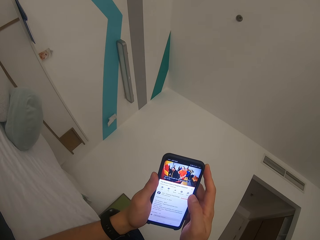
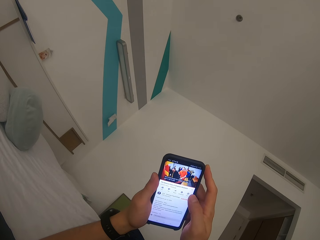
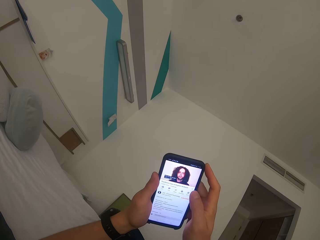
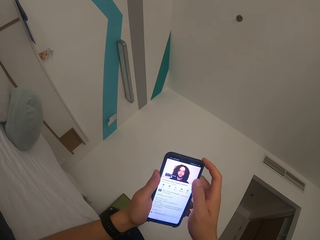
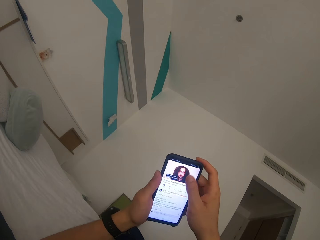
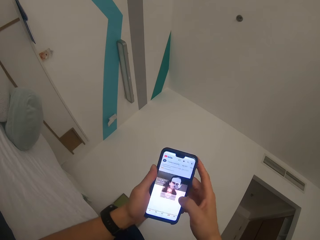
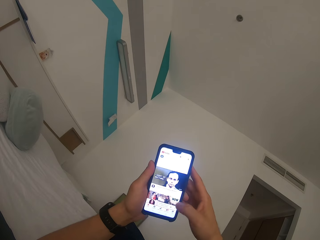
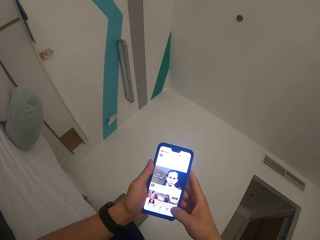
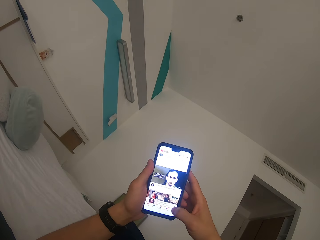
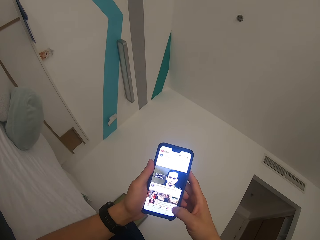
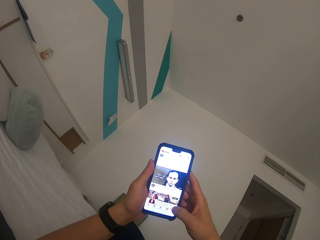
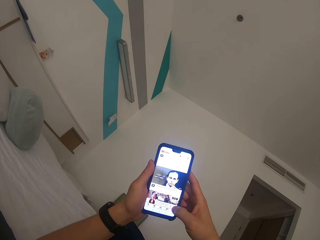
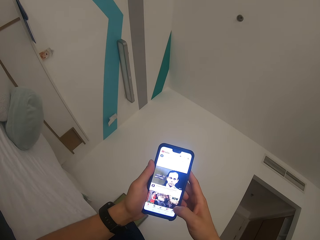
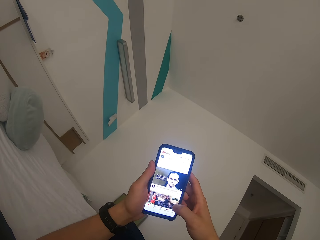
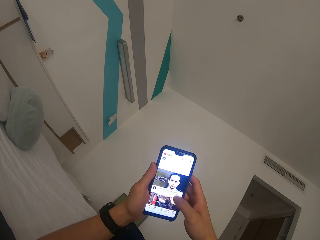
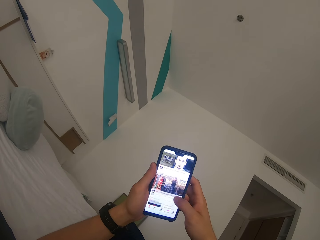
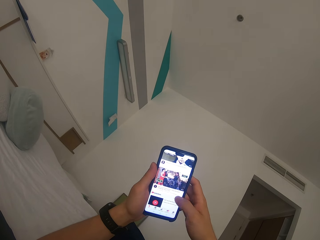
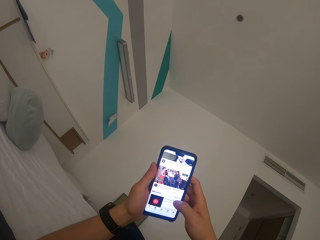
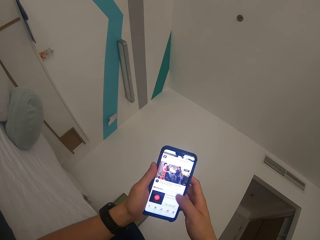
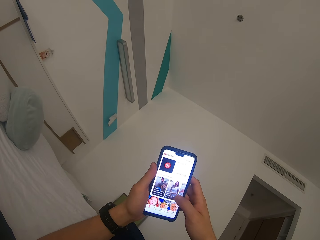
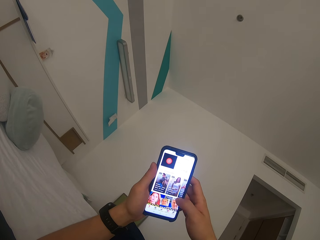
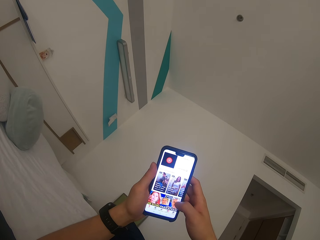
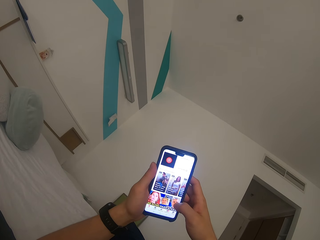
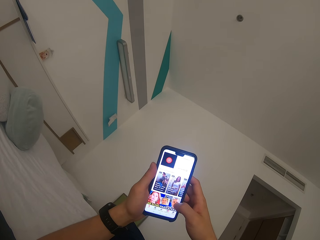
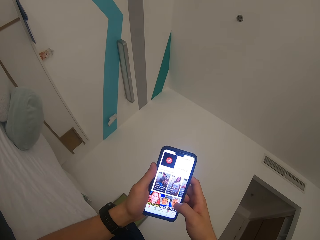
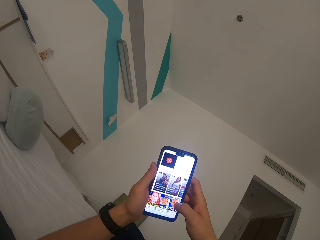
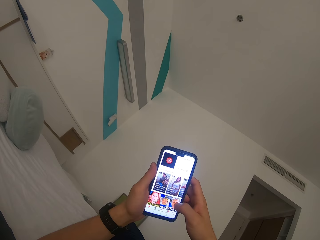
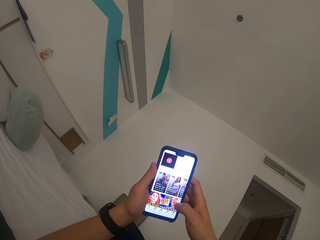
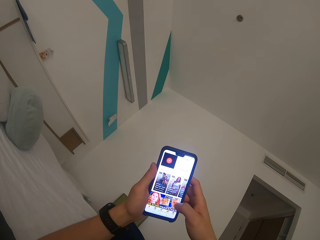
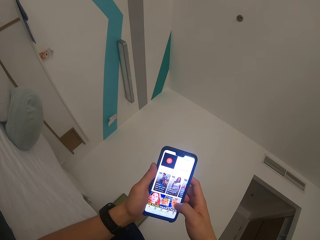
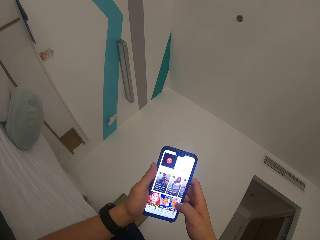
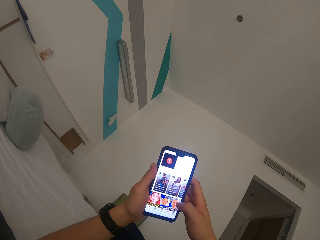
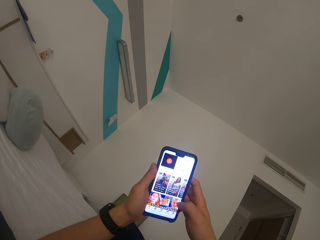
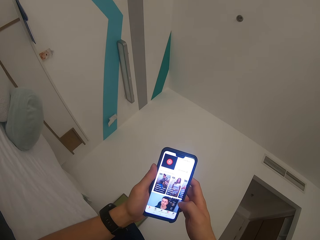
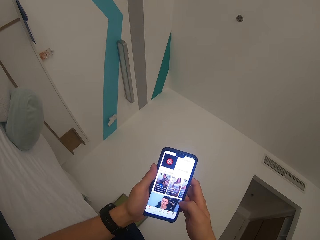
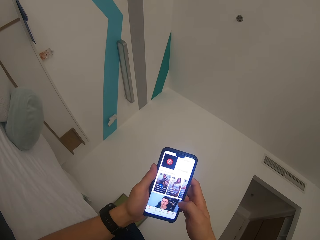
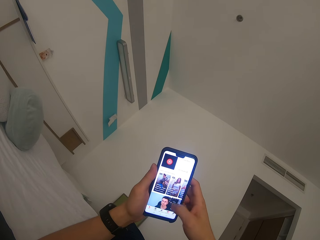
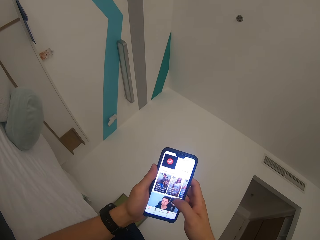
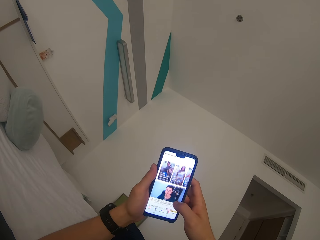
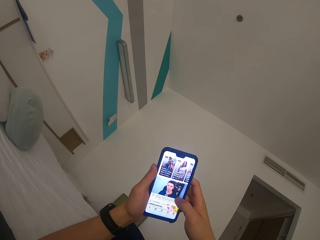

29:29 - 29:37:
The camera wearer operates the phone. They scroll the mobile phone.

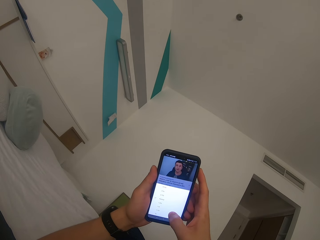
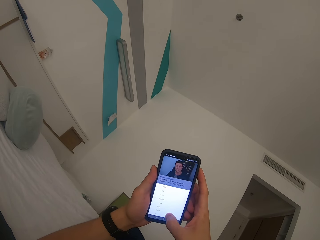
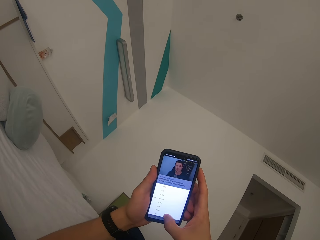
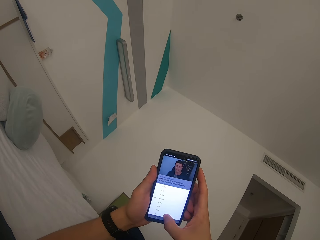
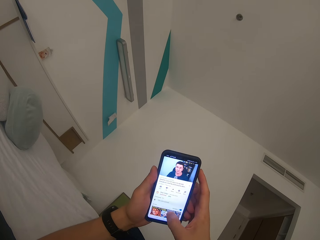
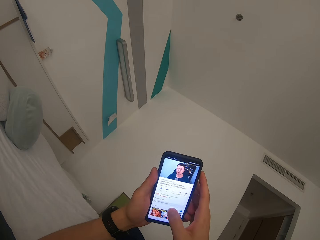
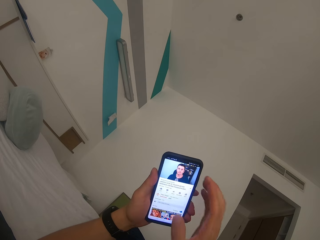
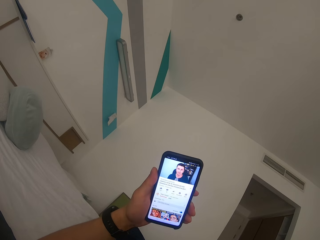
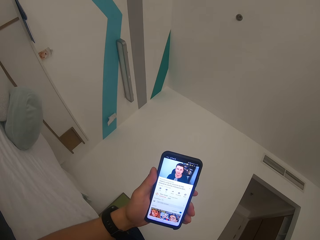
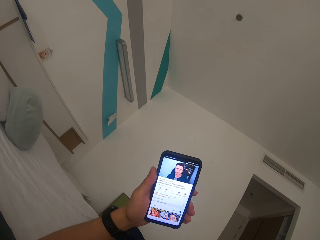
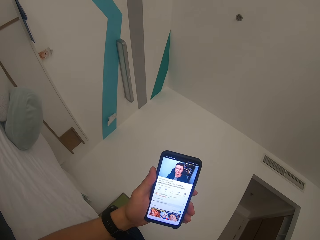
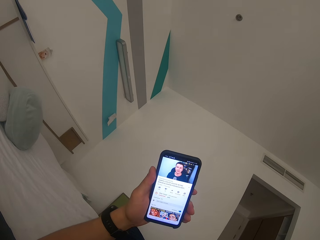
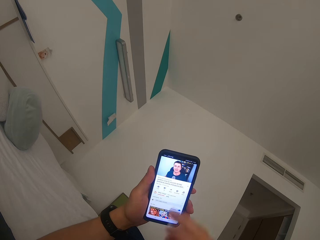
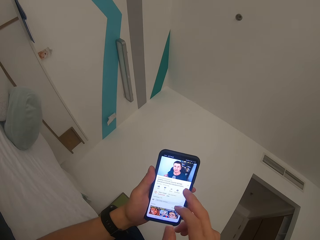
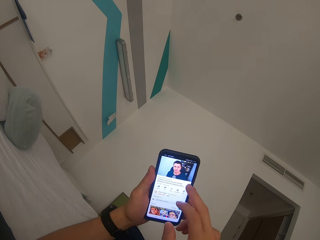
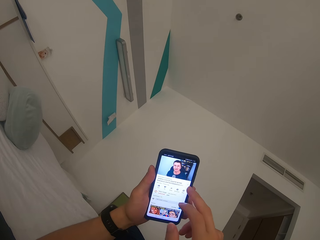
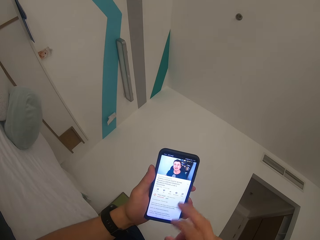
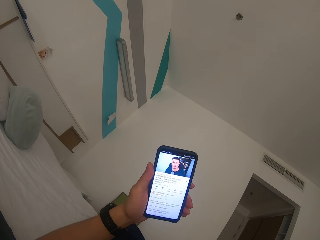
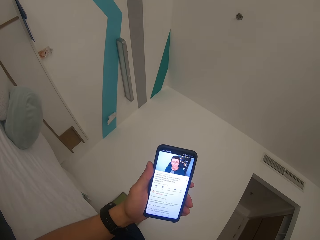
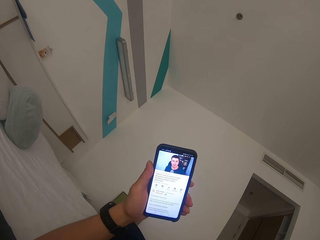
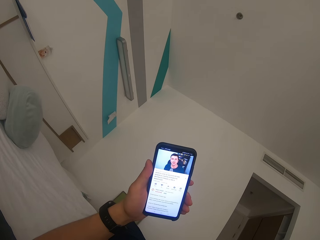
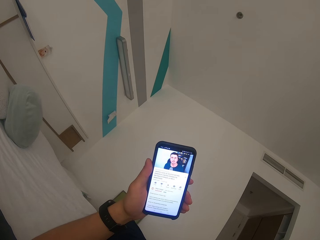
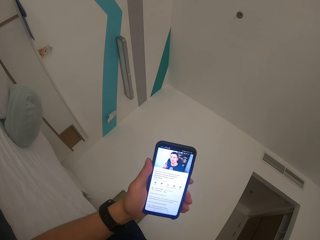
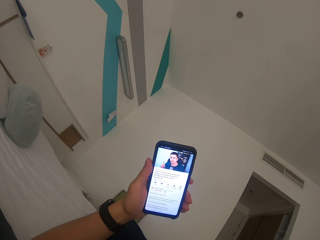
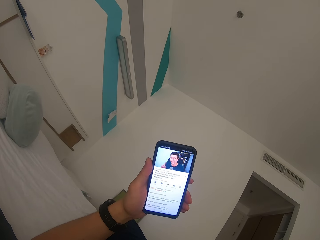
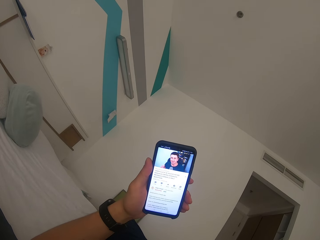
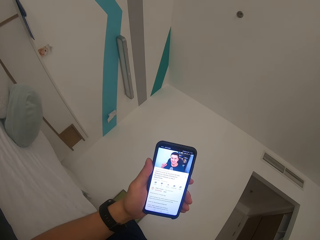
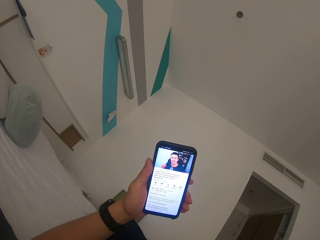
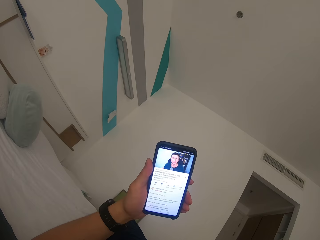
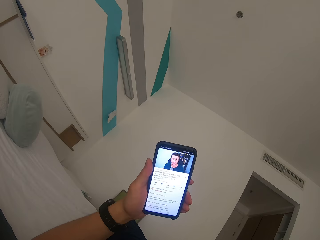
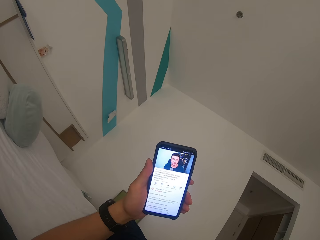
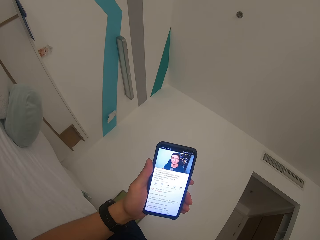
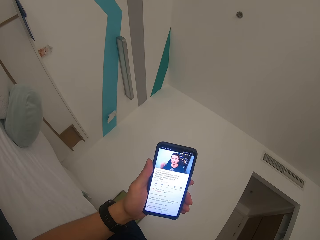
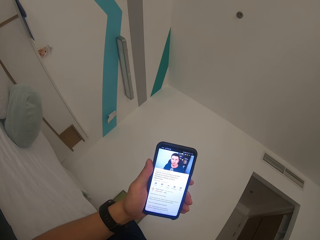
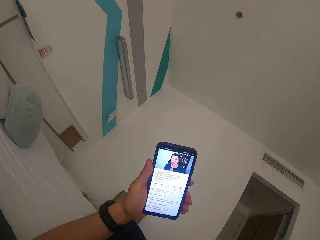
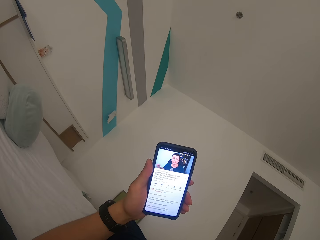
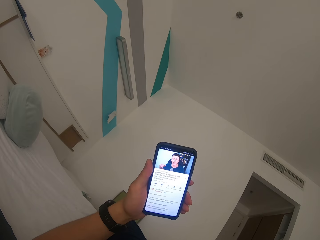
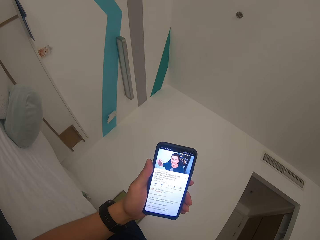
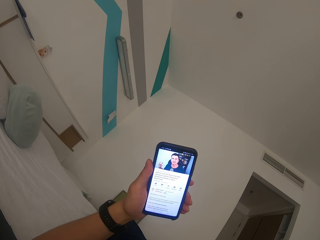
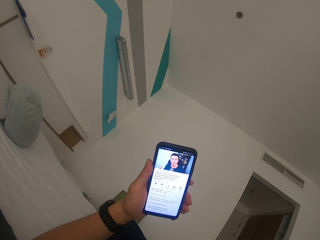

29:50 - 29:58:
The camera wearer watches a video on the mobile phone.

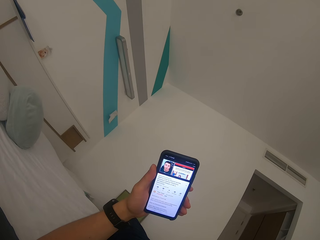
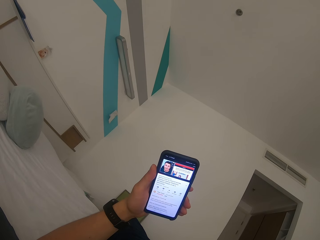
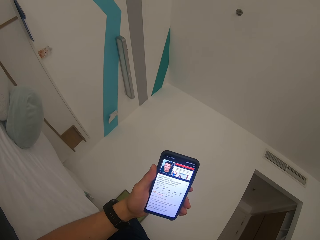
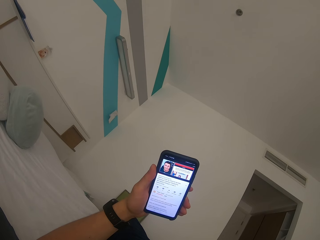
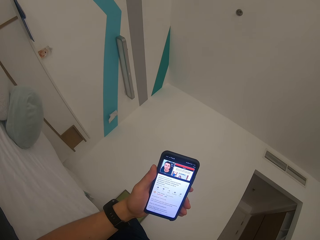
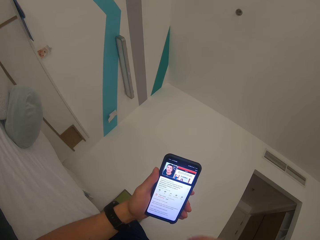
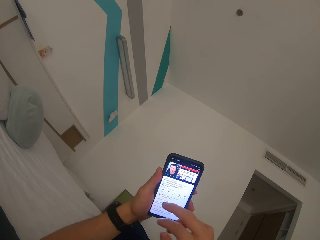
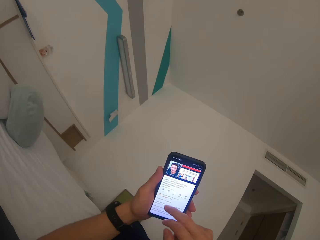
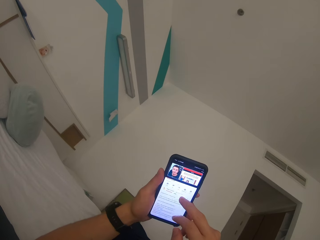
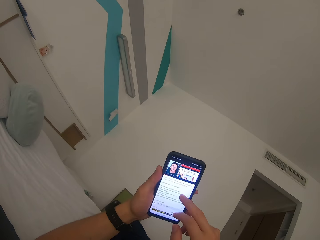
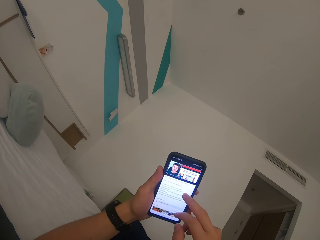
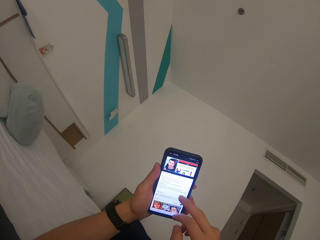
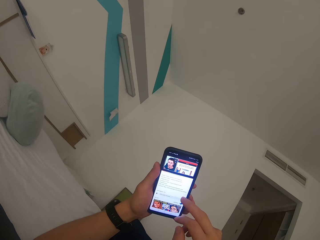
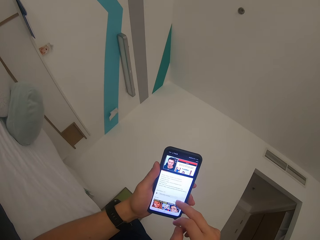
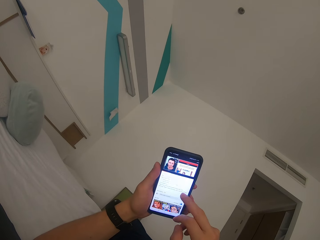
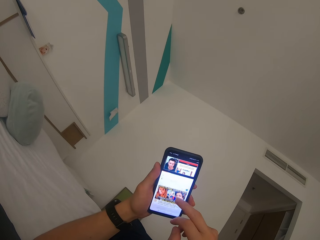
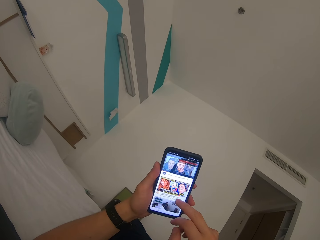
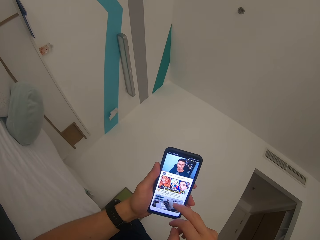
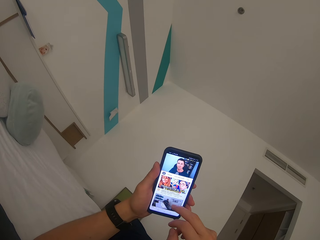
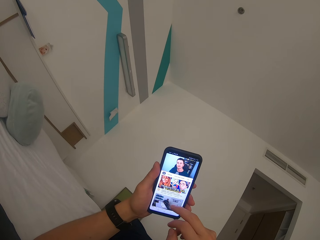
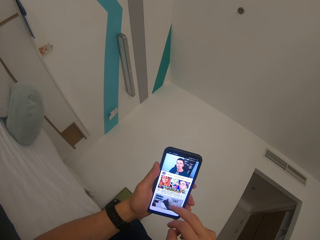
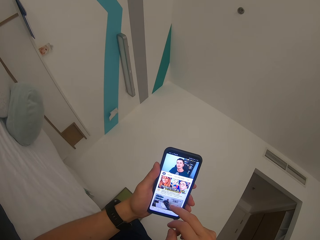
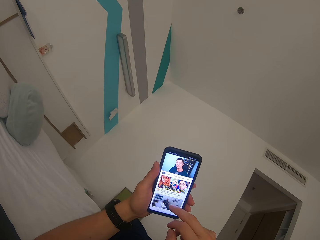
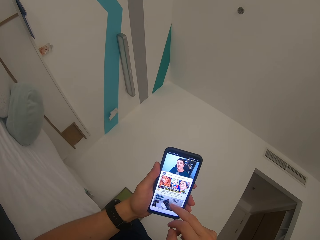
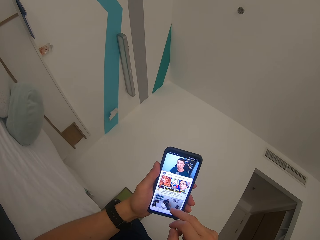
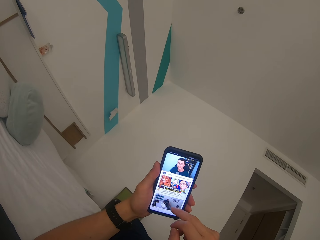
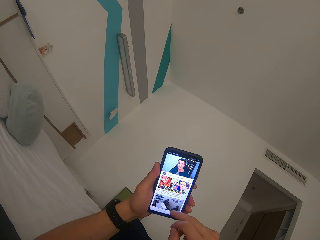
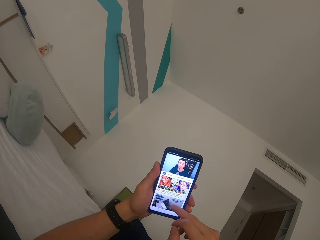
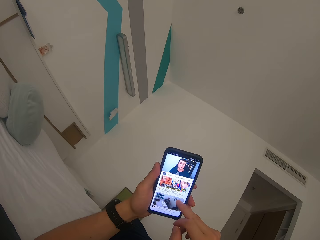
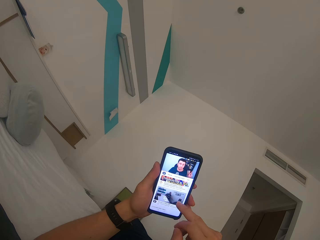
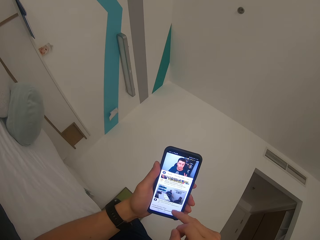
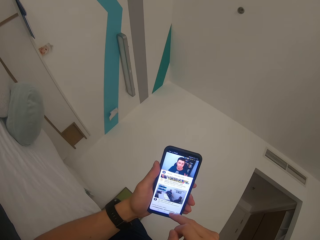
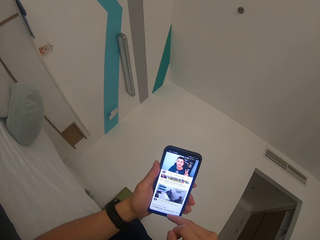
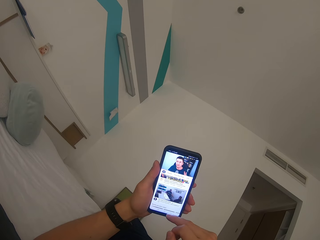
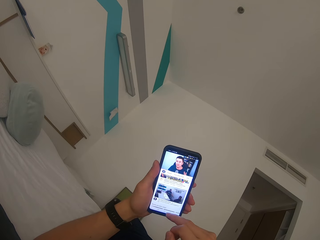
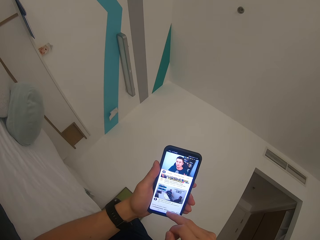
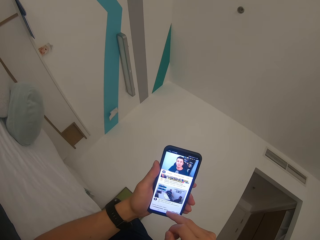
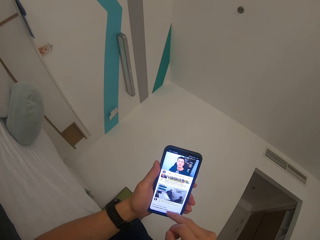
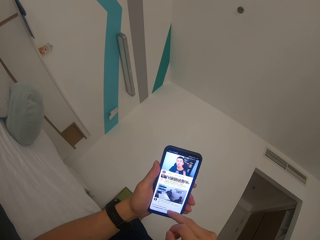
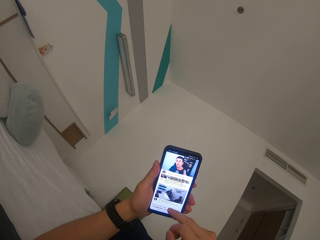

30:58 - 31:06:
The camera wearer operates the phone. They scroll the mobile phone.
